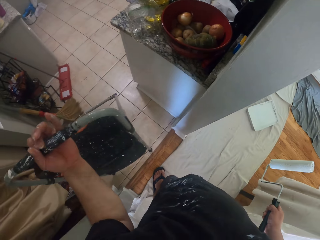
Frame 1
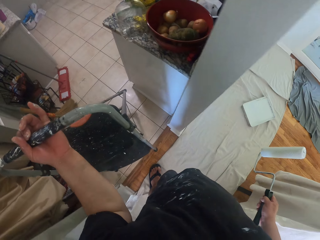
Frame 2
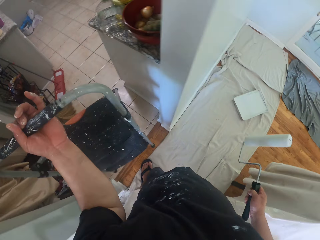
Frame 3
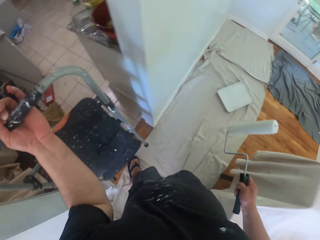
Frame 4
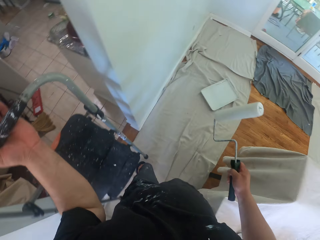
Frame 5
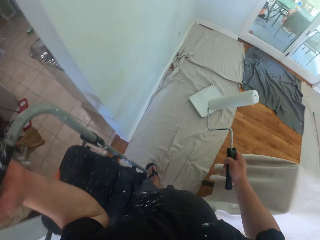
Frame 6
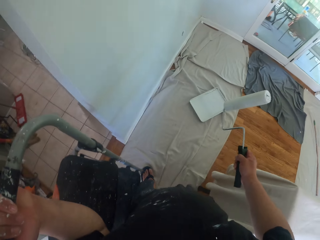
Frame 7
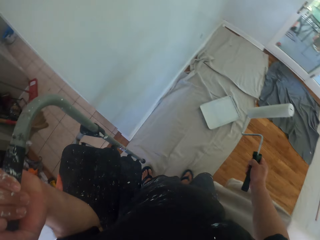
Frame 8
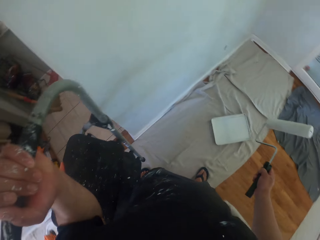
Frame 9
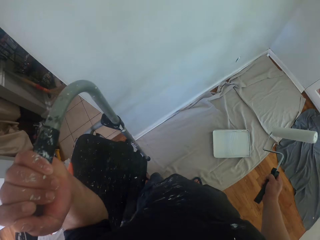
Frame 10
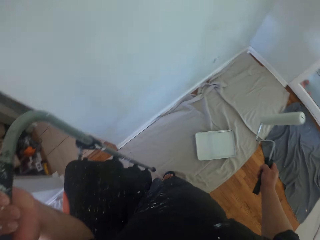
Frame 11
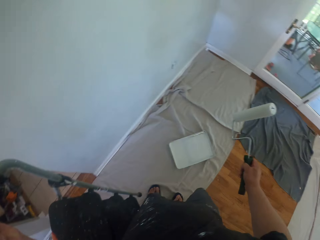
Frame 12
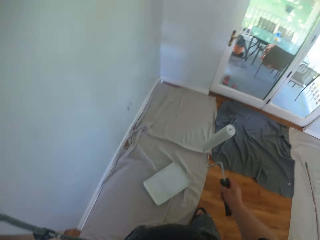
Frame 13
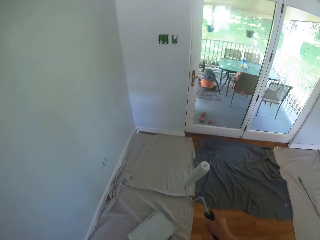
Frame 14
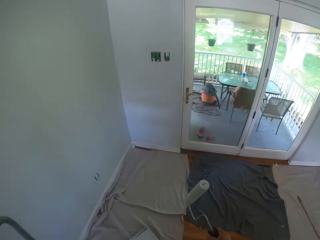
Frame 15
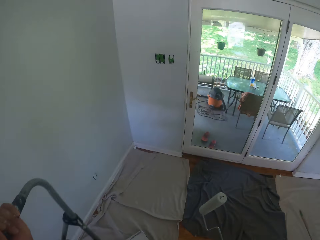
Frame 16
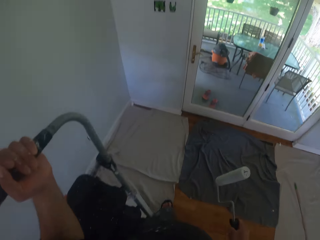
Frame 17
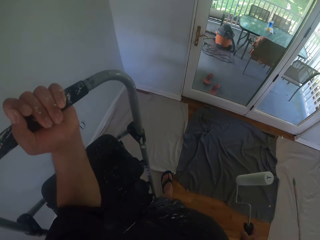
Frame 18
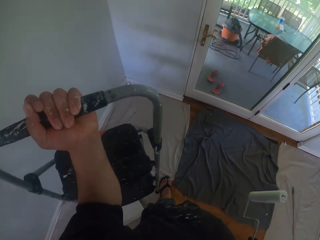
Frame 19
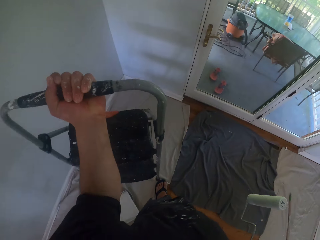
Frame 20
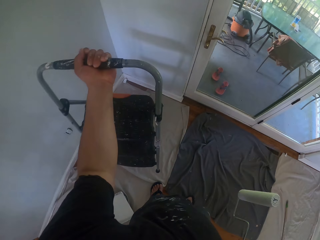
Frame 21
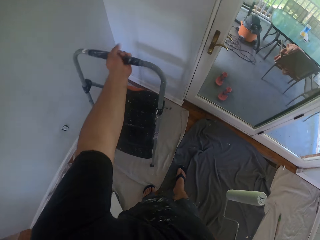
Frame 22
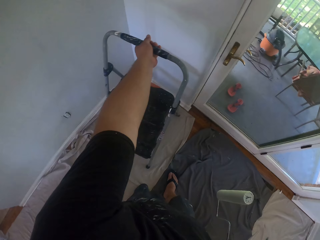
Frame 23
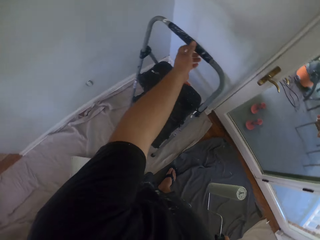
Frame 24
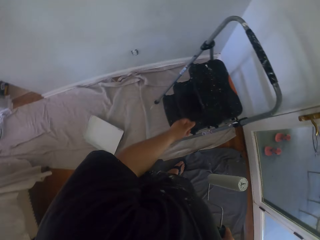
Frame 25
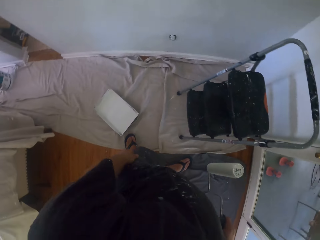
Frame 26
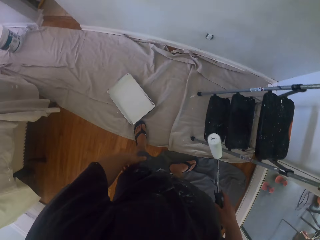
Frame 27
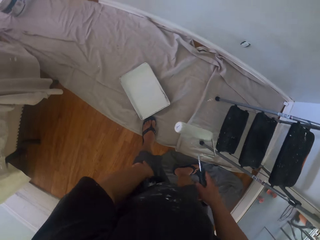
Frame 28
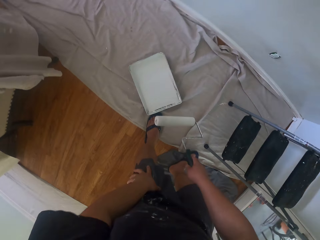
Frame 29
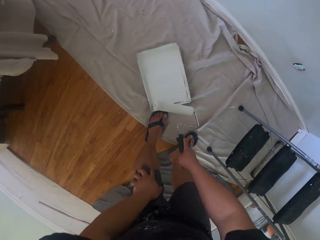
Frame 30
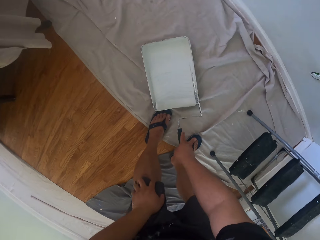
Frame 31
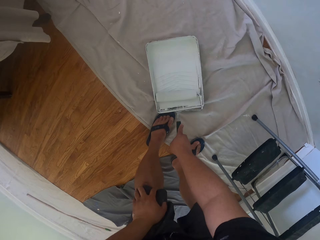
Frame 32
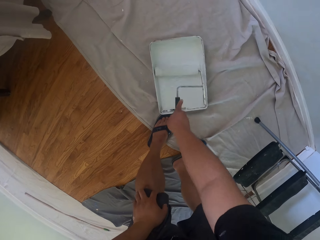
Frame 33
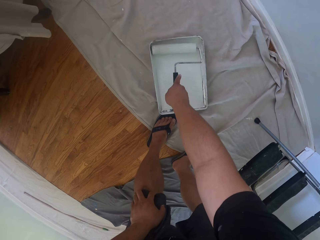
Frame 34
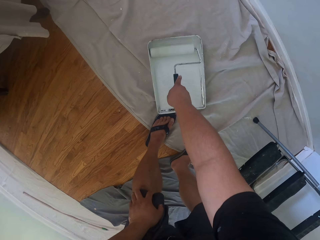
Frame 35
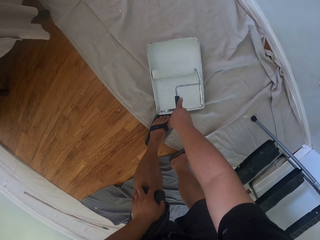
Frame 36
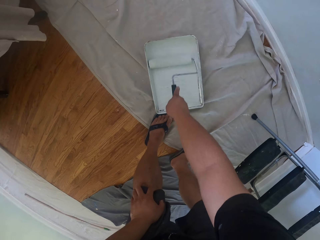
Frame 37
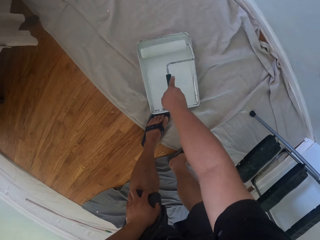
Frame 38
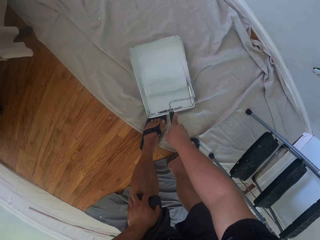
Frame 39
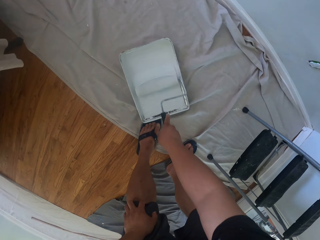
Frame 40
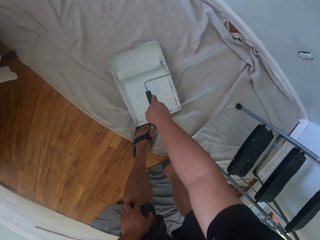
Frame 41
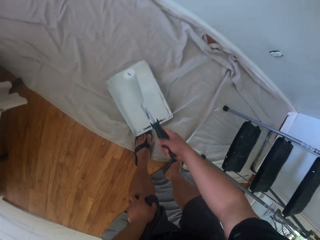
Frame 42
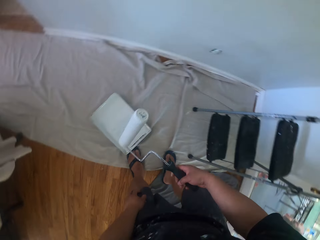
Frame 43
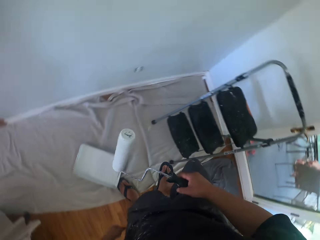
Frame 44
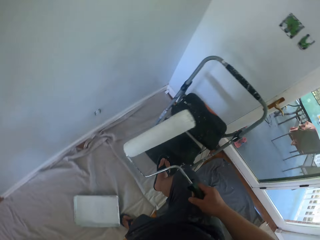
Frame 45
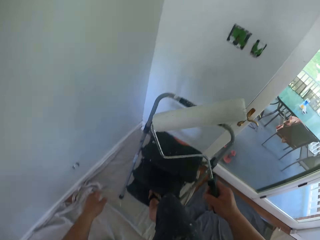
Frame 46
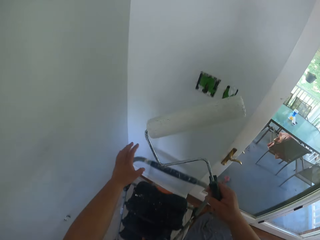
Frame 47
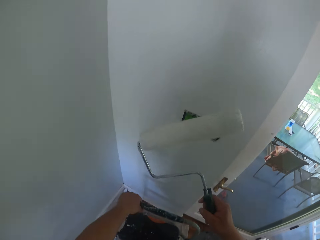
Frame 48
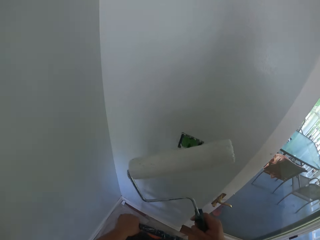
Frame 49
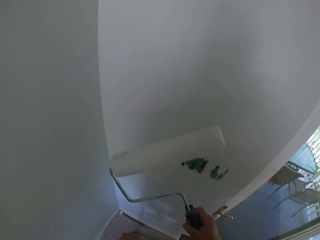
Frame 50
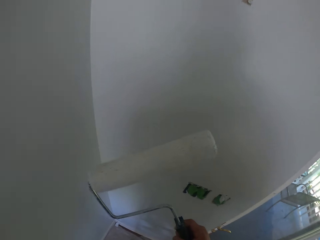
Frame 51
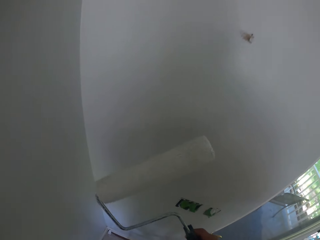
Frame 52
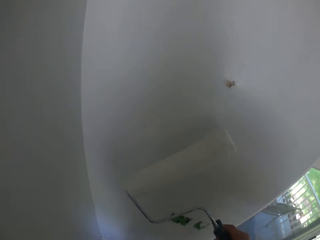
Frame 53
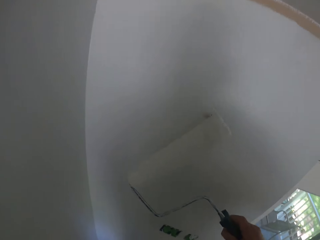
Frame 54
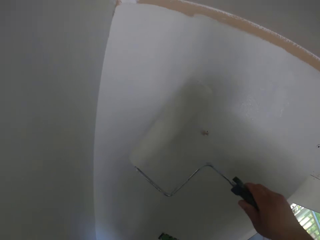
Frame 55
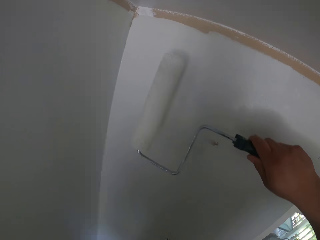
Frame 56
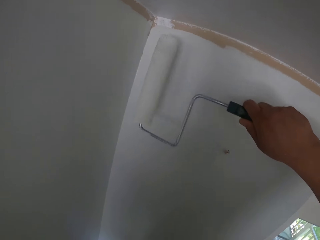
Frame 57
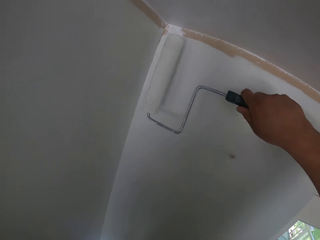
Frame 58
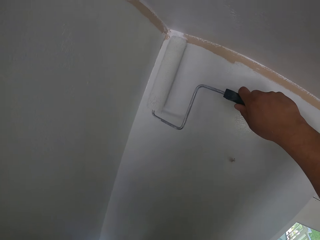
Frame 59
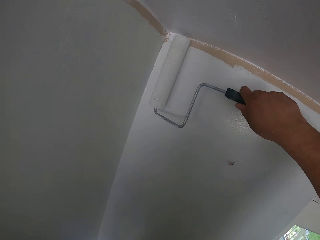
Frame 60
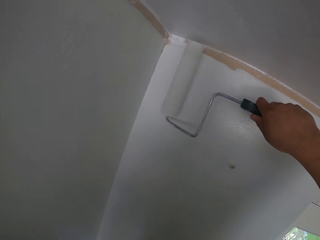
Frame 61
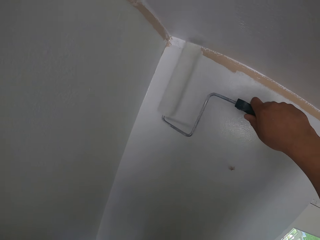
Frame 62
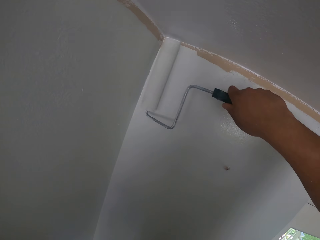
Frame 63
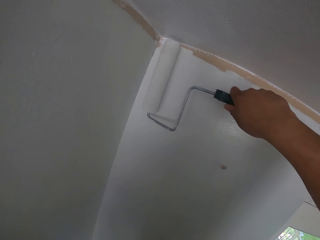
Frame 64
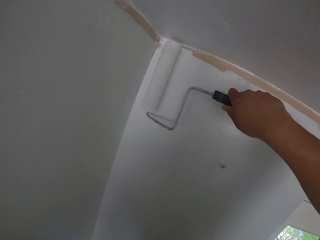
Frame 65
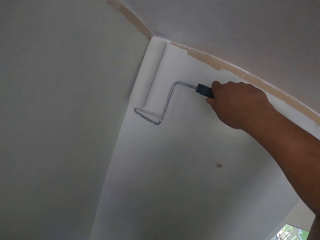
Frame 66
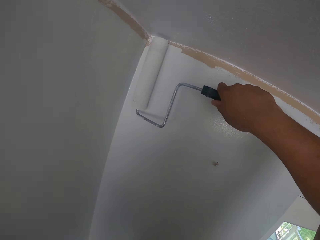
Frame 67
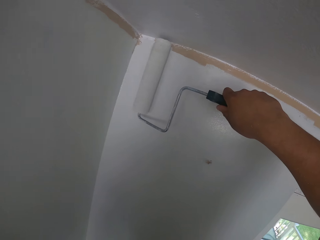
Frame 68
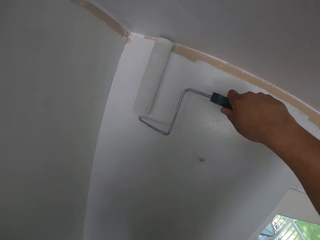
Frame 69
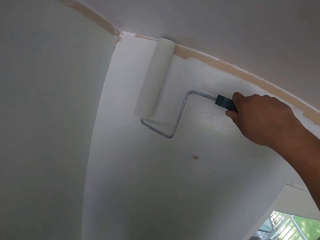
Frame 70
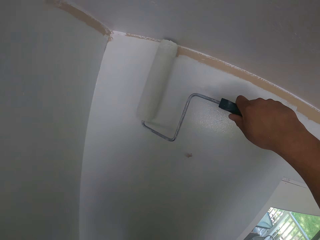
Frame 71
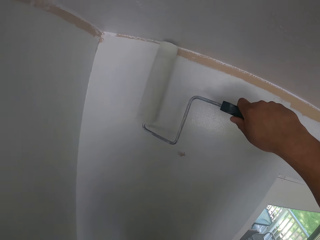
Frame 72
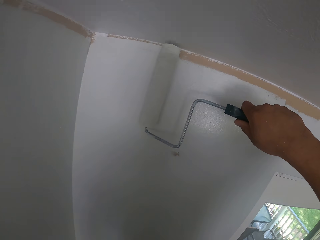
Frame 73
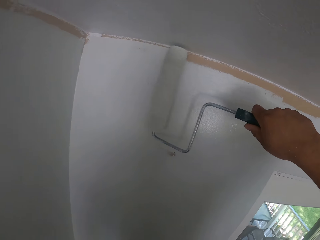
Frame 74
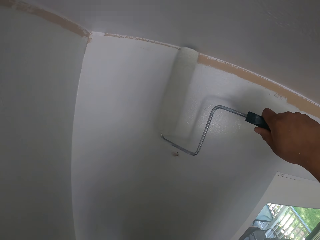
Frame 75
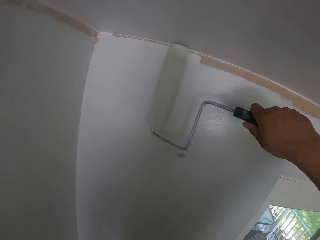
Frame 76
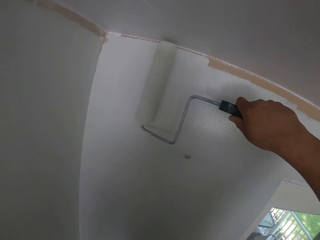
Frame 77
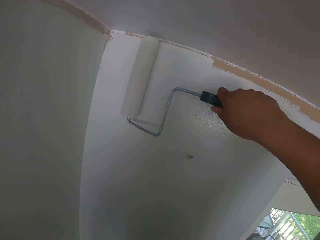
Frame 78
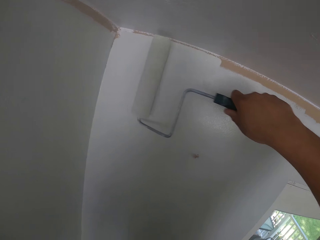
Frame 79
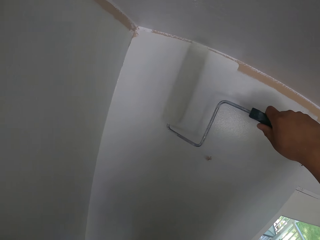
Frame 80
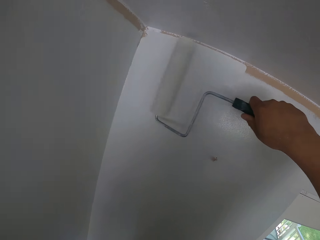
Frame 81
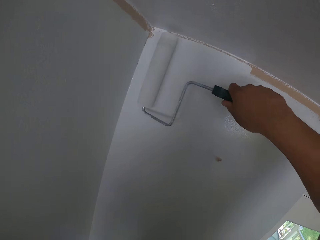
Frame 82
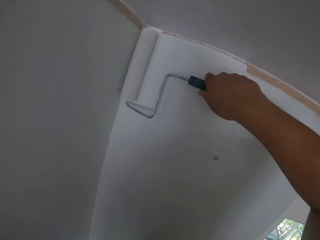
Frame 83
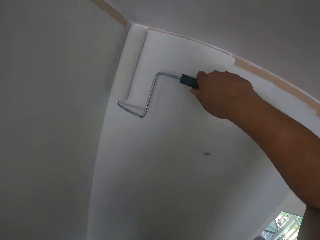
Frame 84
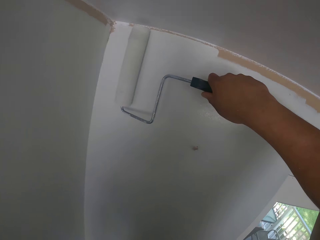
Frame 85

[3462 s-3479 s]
The camera wearer pulls the stool ladder. They carry the ladder by the wall. They drop the ladder close to the door. They roll the paint roller in paint on the paint tray. They climb on the stool ladder. They paint the wall with the paint roller.

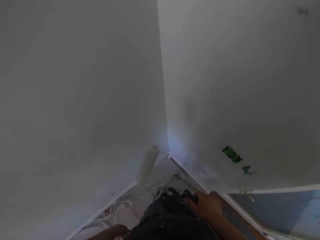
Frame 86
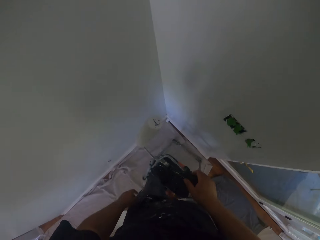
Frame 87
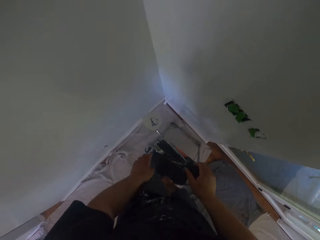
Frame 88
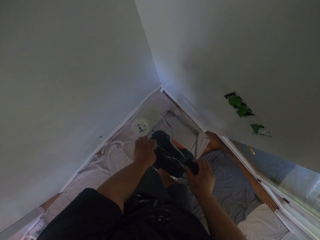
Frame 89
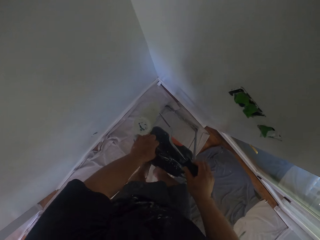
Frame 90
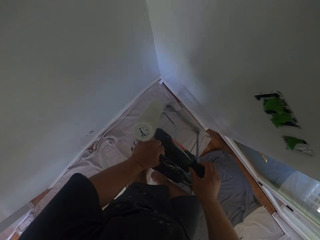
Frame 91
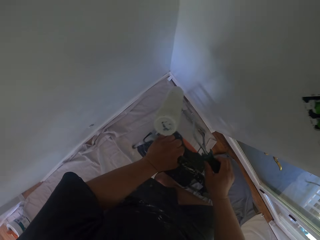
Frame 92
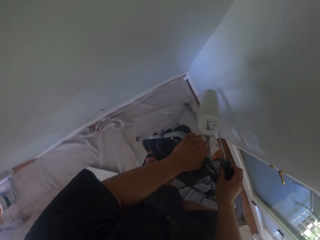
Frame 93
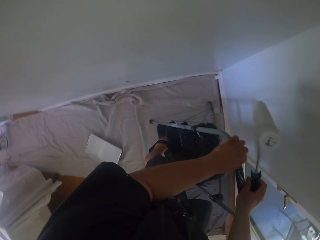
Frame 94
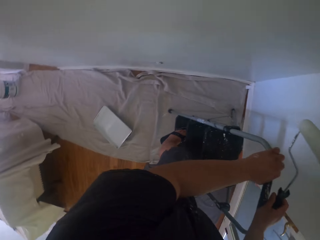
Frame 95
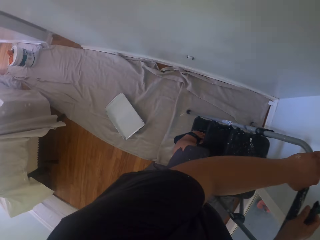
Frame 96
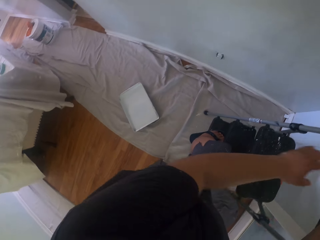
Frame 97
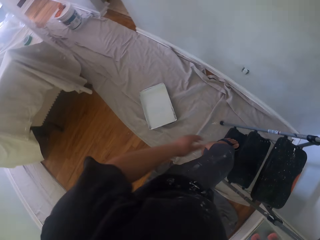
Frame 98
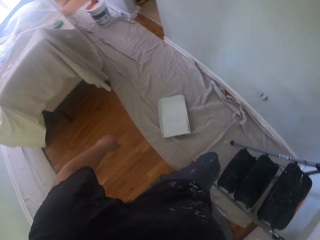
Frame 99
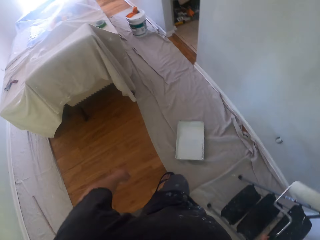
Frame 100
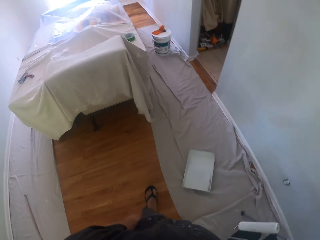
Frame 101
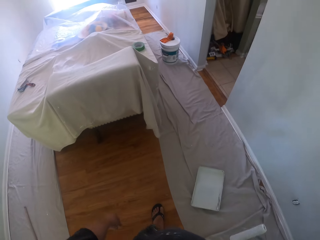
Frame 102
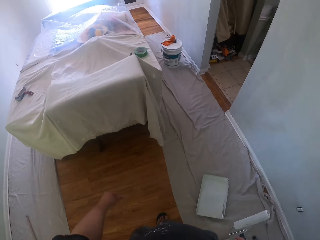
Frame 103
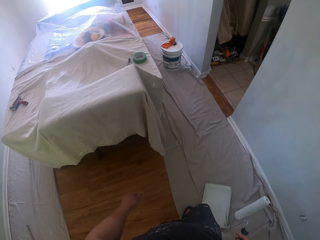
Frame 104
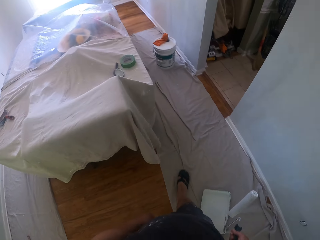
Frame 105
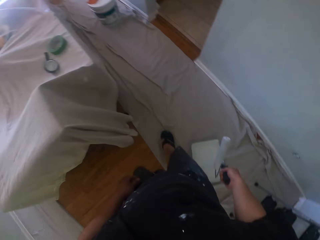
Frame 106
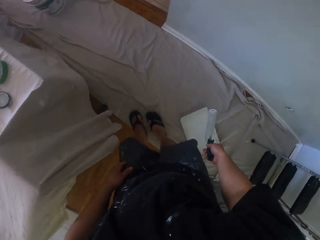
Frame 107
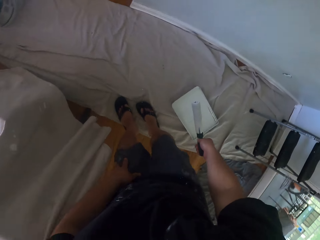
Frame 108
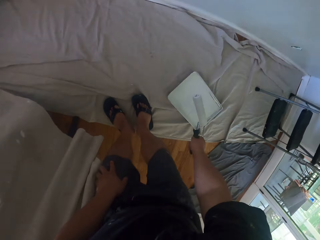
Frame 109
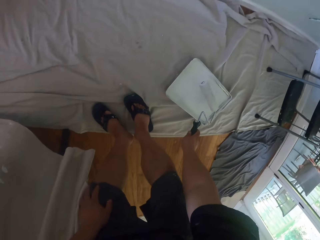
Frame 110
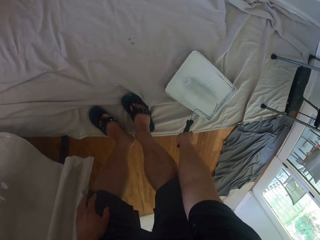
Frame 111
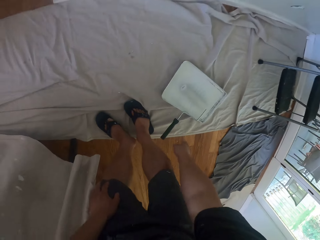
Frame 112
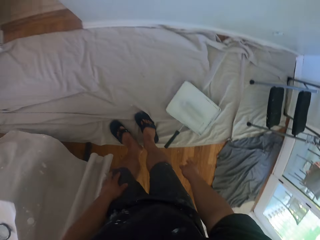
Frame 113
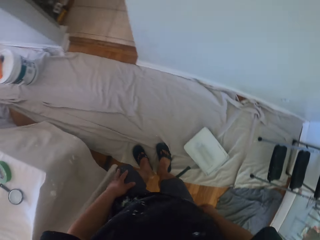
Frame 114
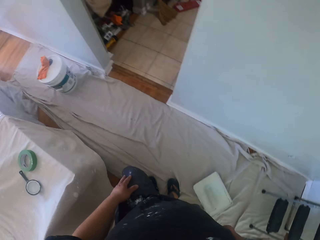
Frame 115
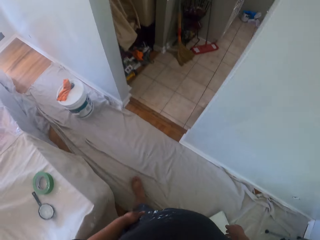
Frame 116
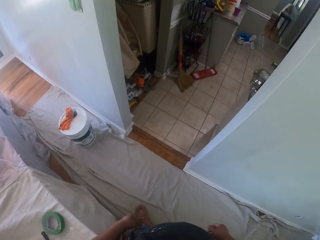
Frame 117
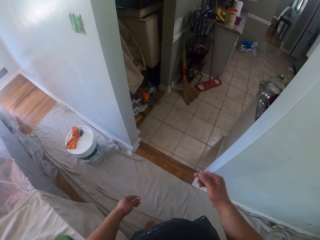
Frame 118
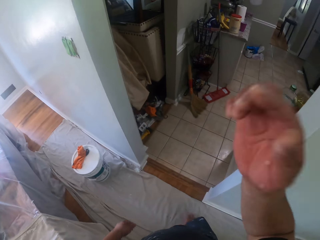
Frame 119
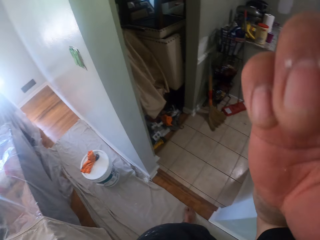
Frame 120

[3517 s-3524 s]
The camera wearer gets down from the ladder. They drop the paint roller on the paint tray.
